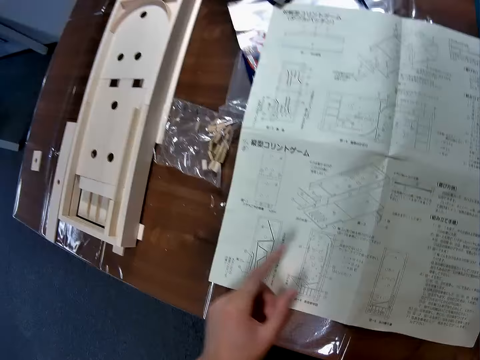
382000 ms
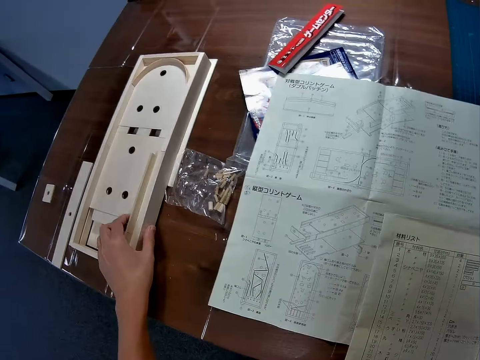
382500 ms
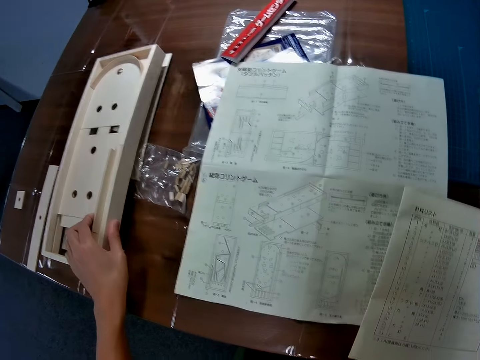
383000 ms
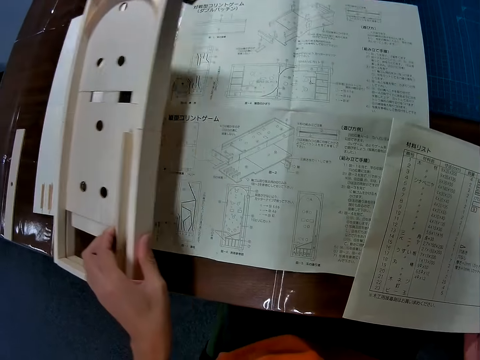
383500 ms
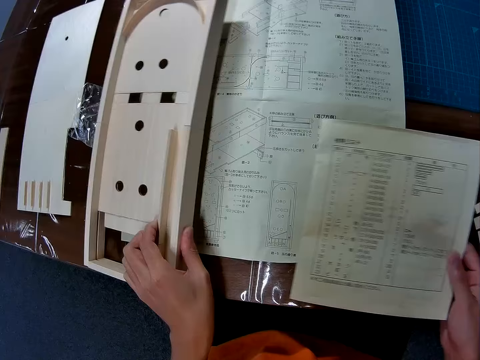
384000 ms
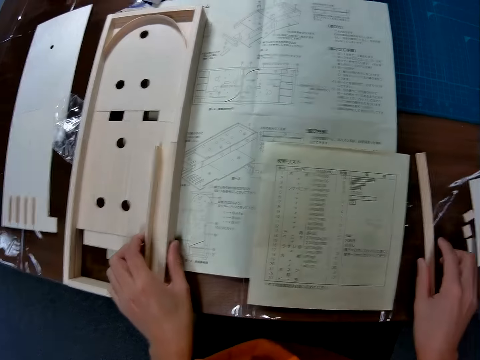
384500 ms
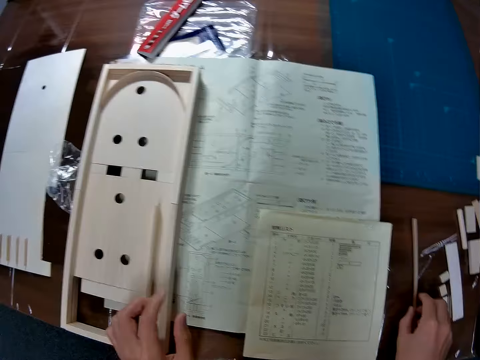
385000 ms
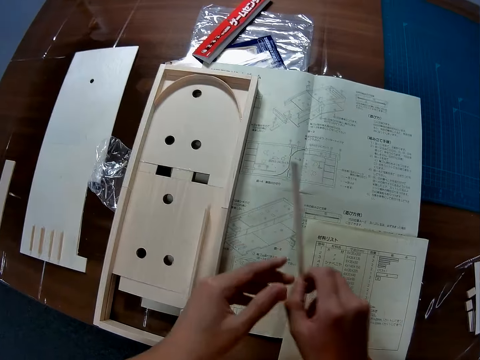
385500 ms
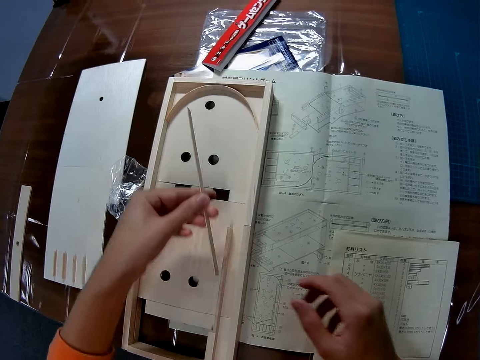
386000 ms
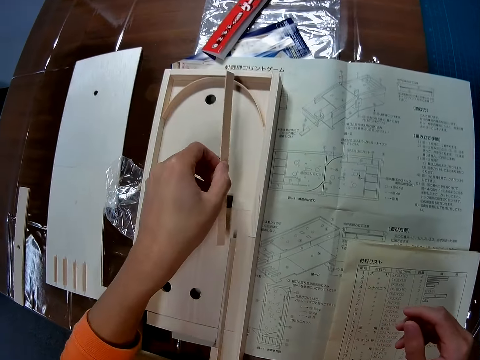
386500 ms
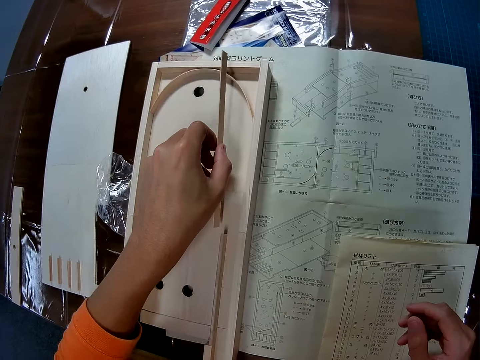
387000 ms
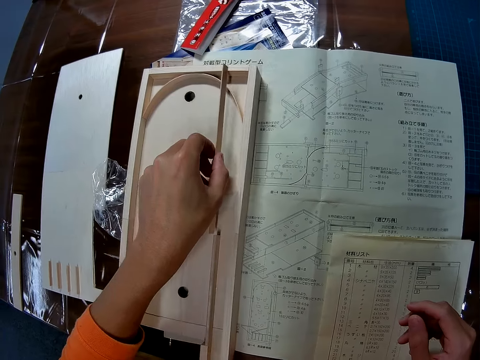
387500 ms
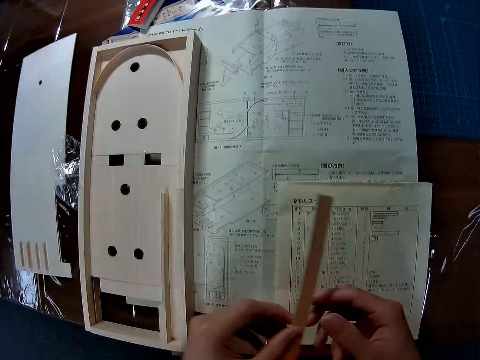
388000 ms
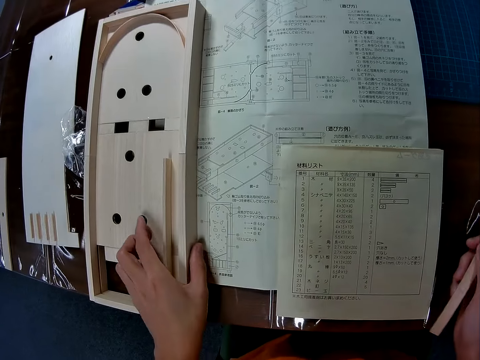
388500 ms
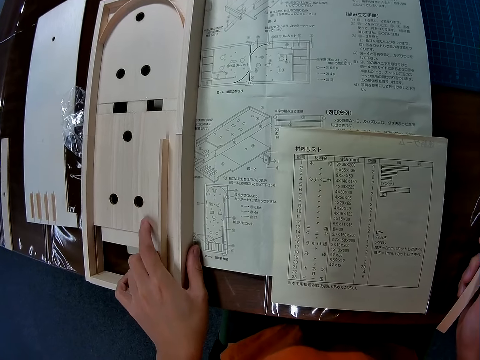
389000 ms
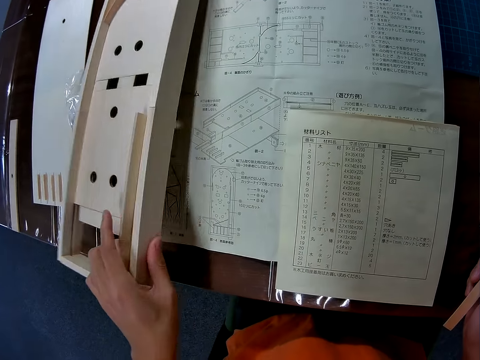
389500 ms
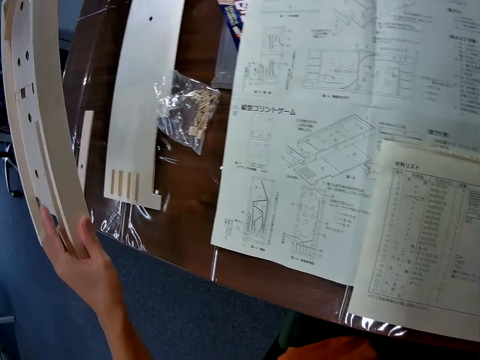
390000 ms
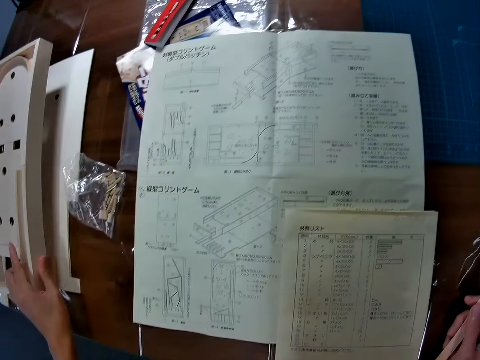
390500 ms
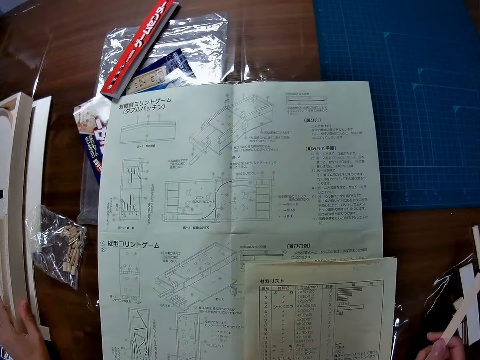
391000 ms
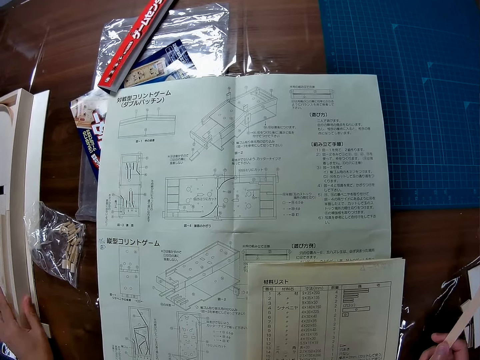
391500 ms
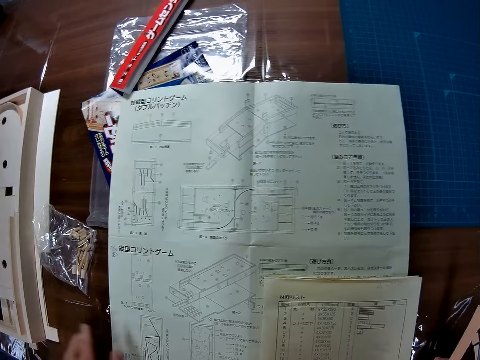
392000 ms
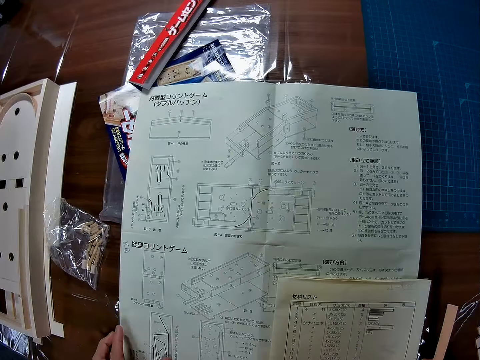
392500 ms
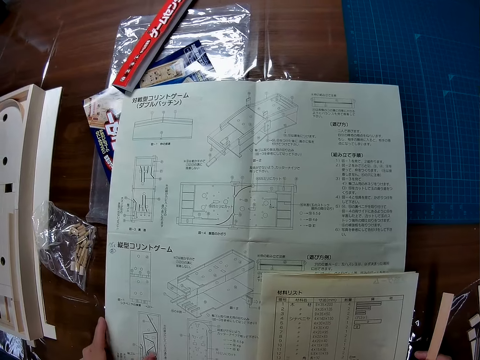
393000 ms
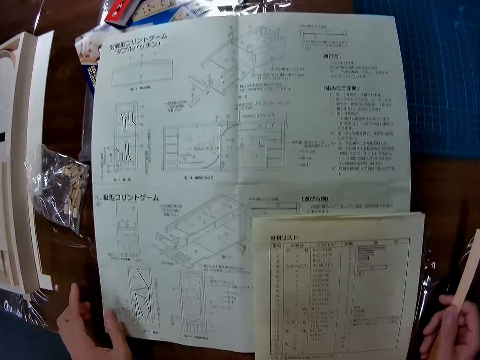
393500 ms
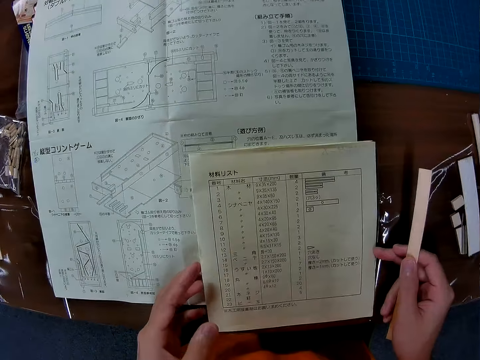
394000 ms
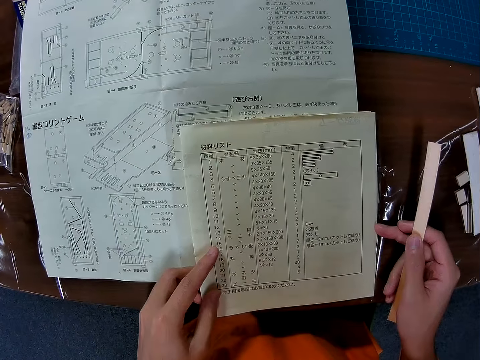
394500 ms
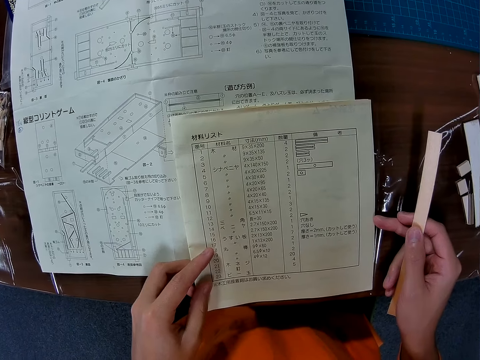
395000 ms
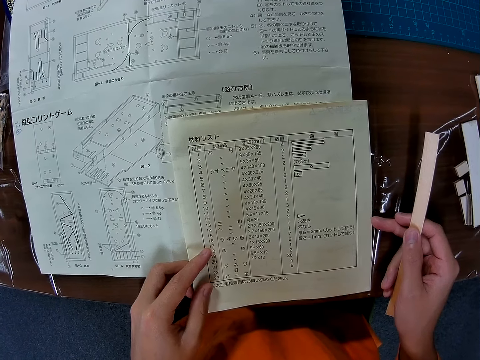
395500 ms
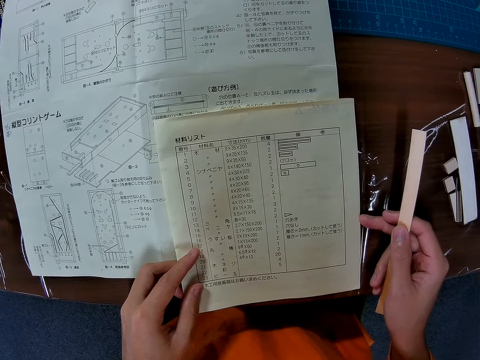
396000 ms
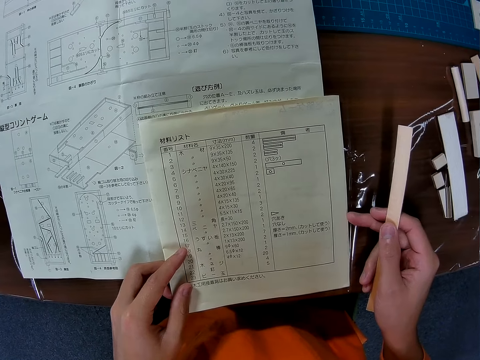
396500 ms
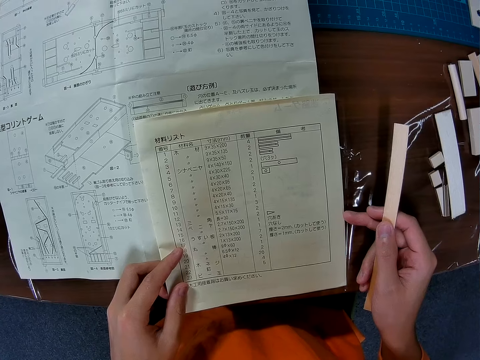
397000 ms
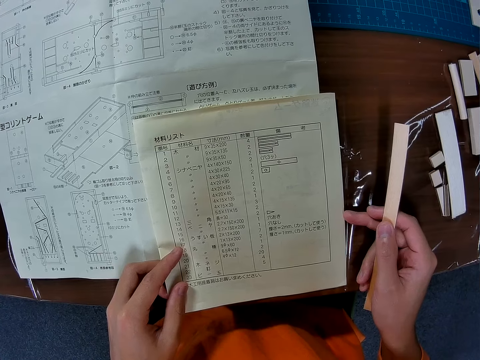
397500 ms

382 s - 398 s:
The camera wearer picks up the wooden mechanical model or wooden pinball machine from the table with his left hand. He places the wooden mechanical model on the paper on top of the table. He drops the manual paper in his right hand on the paper on the table. He picks up a piece of wood from the table with his right hand. He passes the piece of wood from his right hand to his left hand. He measures the piece of wood against the wooden pinball machine. He places the piece of wood in his left hand on the wooden mechanical model. He passes the piece of wood from his left hand to his right hand. He picks up the wooden mechanical model from the table with his left hand. He places the wooden mechanical model on the table. He stares at the manual paper on the table.

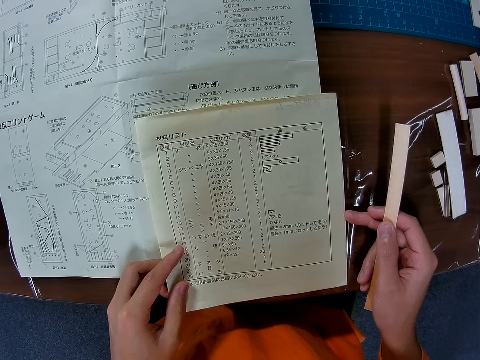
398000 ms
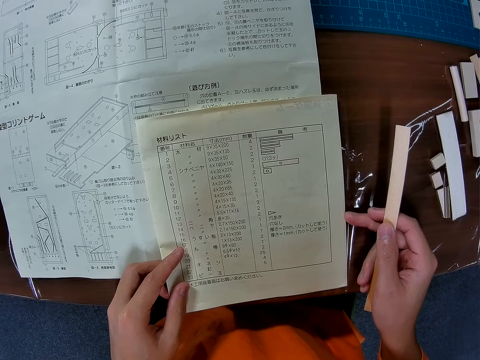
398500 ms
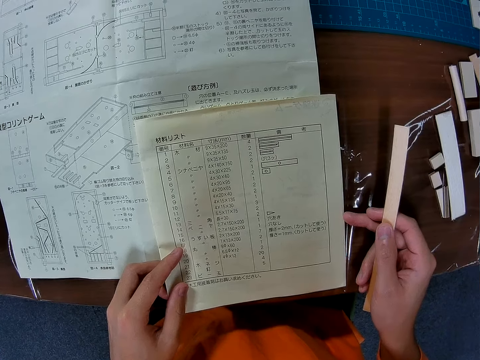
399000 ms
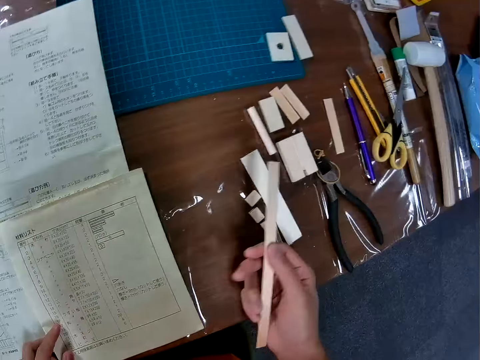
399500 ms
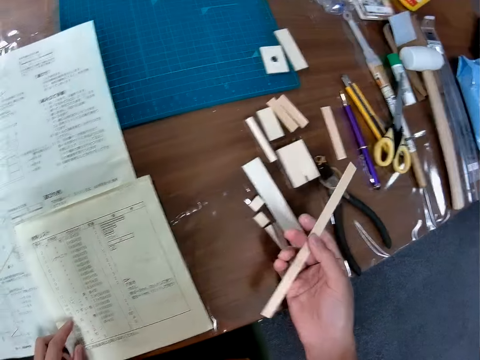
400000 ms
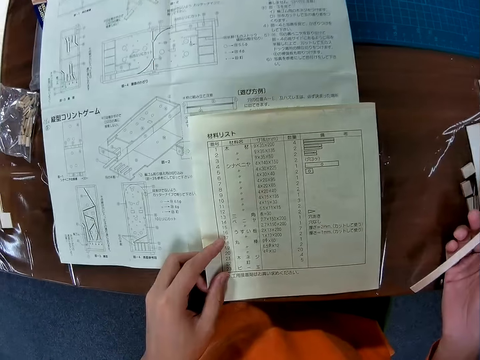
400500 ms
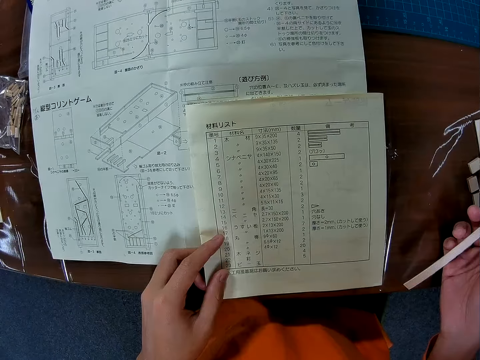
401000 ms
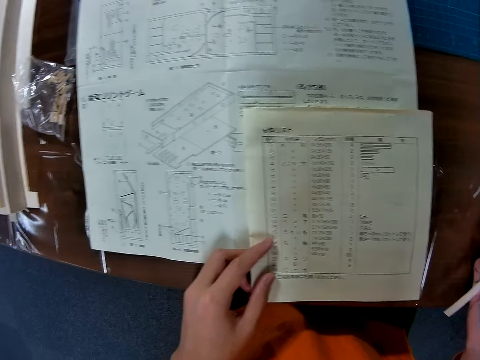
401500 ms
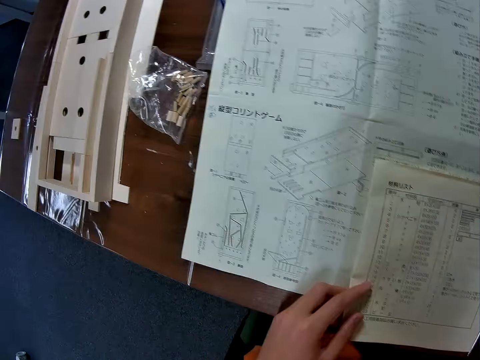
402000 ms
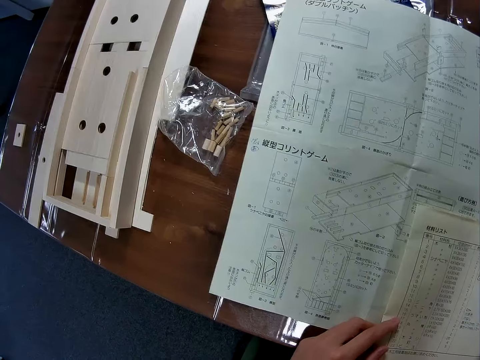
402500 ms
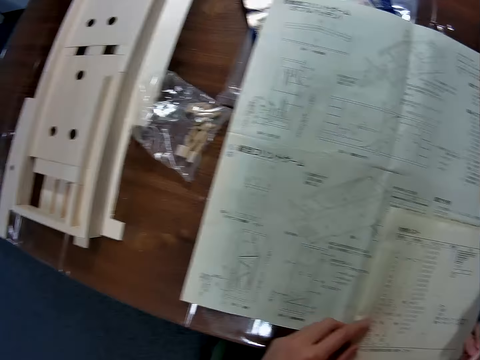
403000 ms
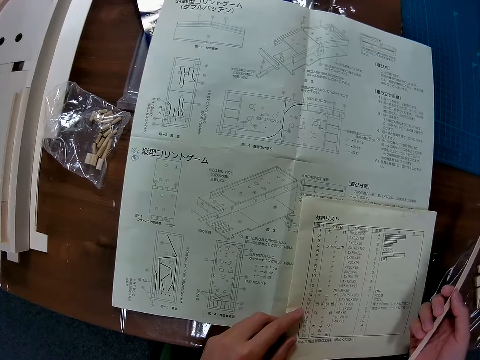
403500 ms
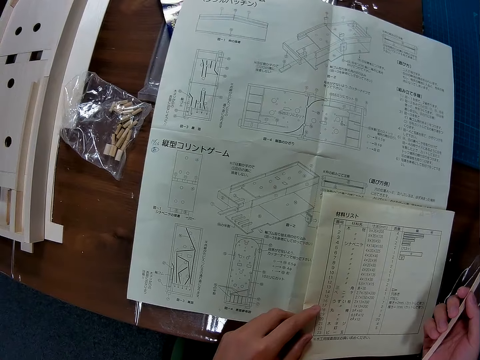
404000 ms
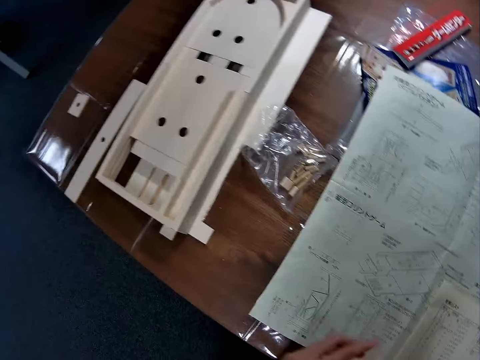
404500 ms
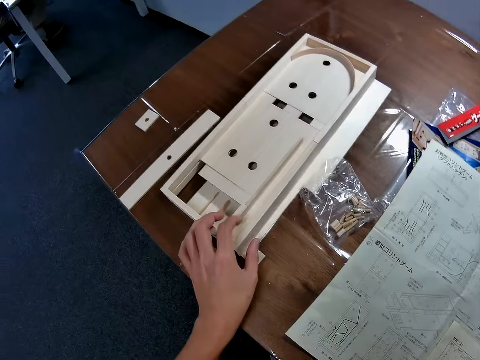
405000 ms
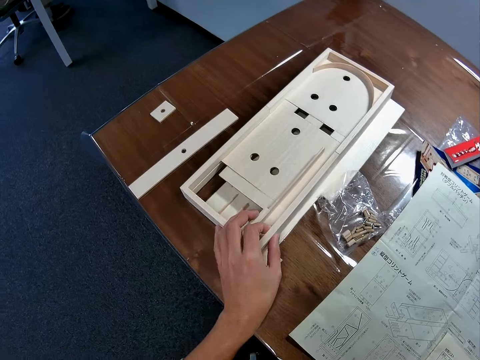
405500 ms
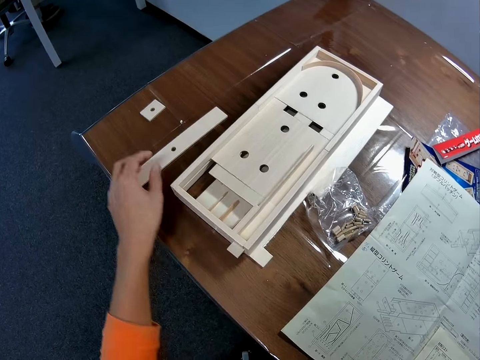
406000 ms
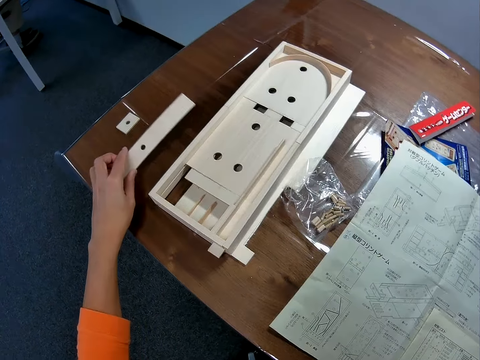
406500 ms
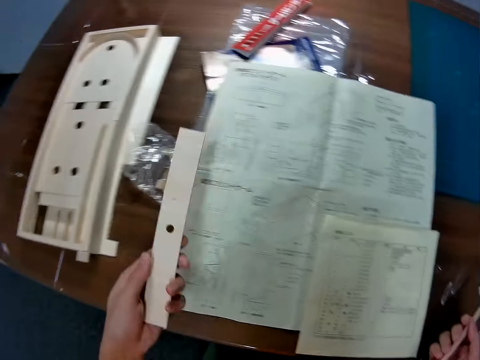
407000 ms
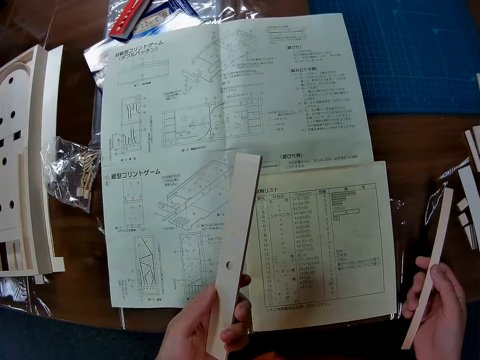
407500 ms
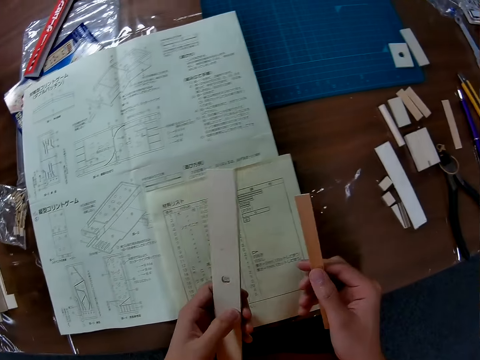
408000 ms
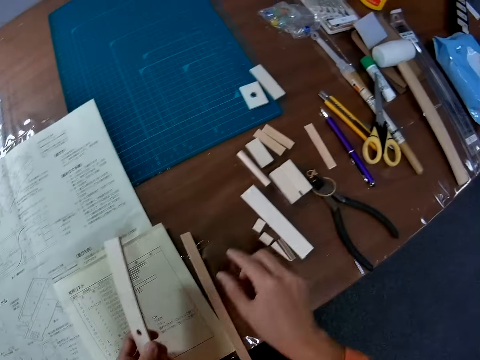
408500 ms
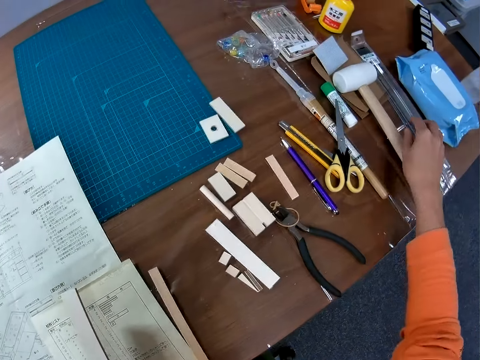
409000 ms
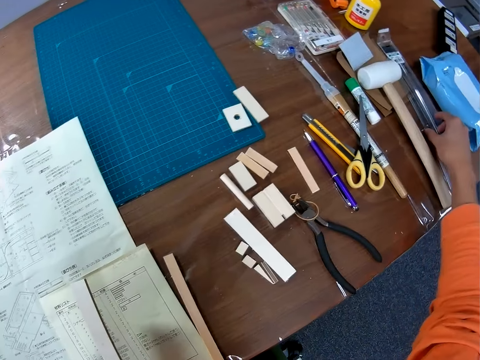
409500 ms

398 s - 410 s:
The camera wearer looks at the piece of wood. He looks at the manual paper. He looks at the wooden pinball machine or wooden mechanical model. He moves the wooden mechanical model on the table with his left hand. He picks up the piece of wood from the table with his left hand. He drops the piece of wood in his right hand on the table.
